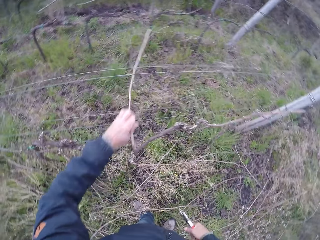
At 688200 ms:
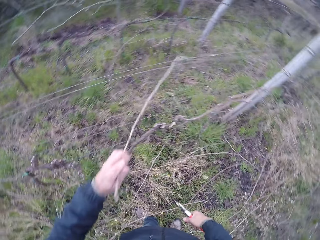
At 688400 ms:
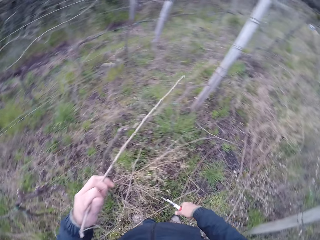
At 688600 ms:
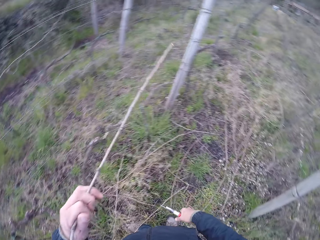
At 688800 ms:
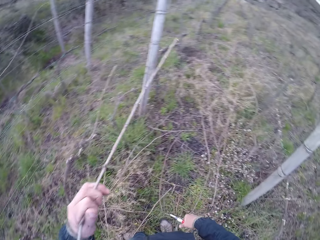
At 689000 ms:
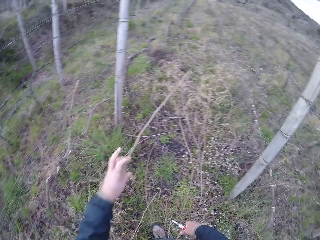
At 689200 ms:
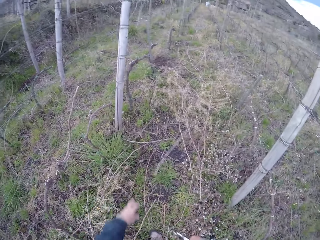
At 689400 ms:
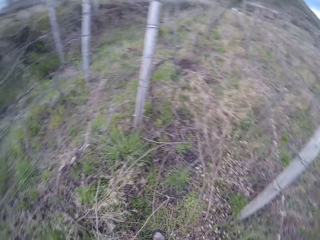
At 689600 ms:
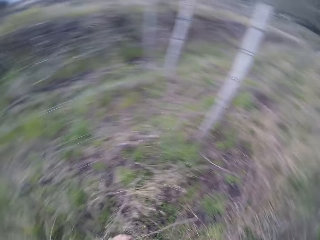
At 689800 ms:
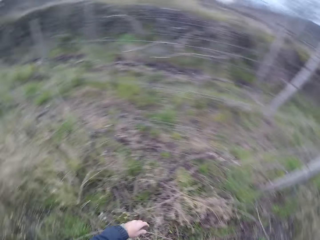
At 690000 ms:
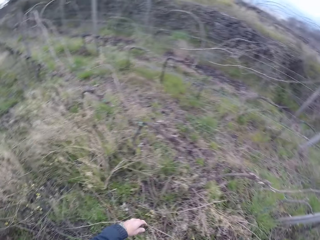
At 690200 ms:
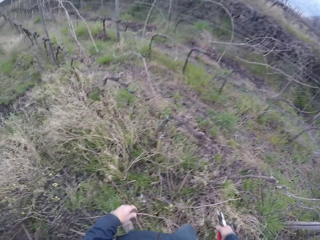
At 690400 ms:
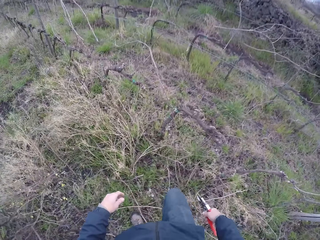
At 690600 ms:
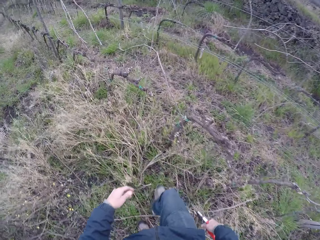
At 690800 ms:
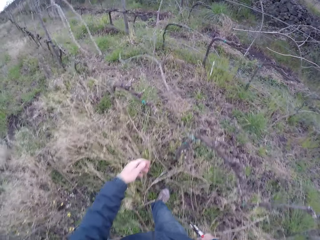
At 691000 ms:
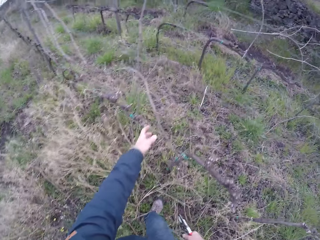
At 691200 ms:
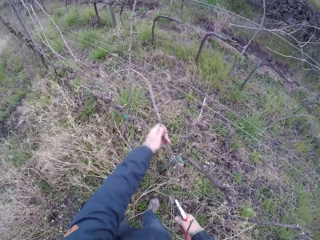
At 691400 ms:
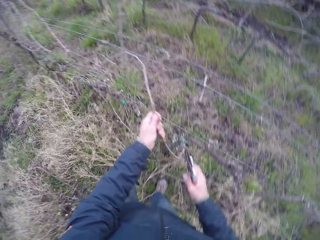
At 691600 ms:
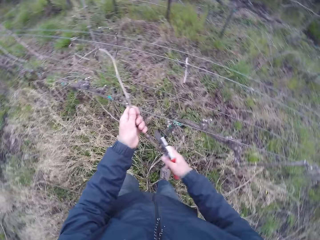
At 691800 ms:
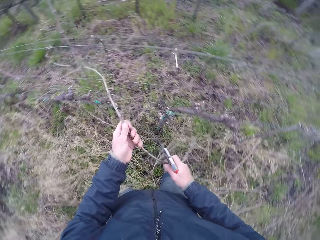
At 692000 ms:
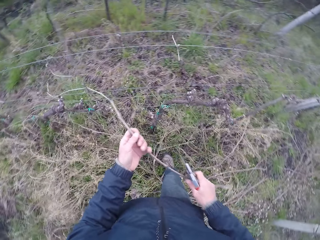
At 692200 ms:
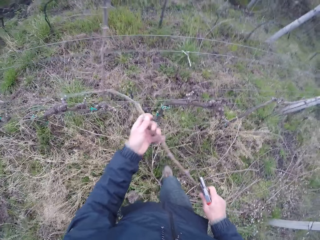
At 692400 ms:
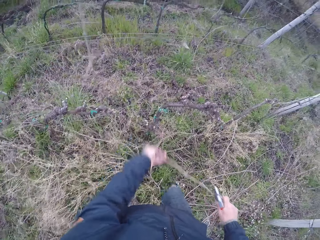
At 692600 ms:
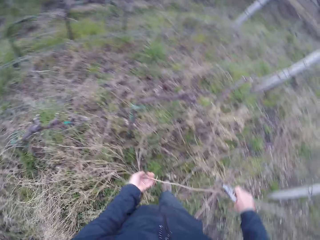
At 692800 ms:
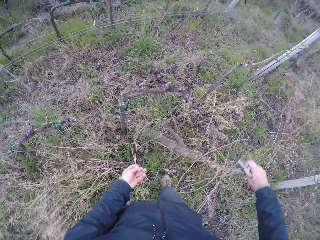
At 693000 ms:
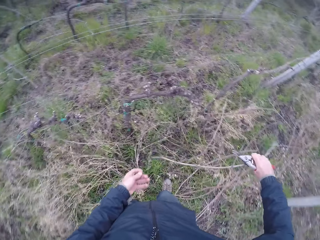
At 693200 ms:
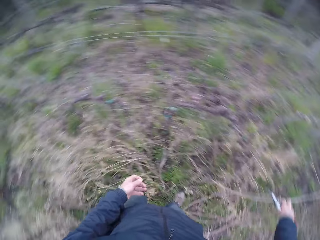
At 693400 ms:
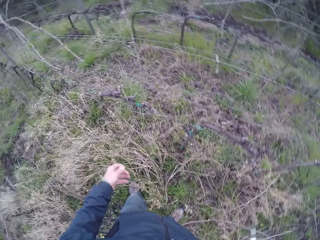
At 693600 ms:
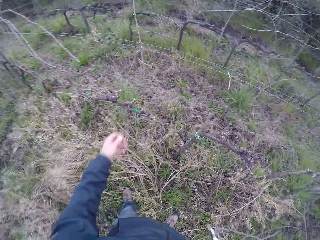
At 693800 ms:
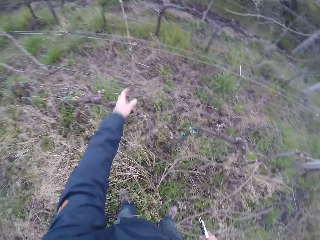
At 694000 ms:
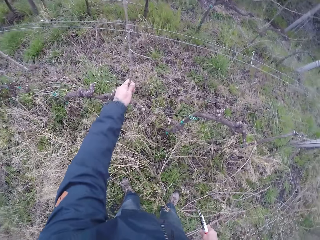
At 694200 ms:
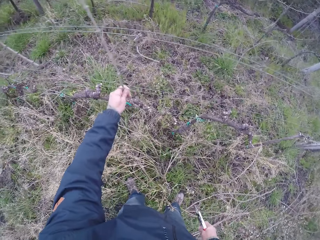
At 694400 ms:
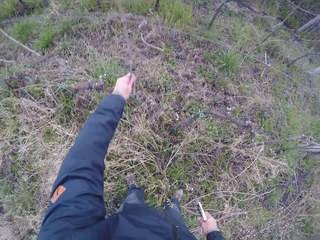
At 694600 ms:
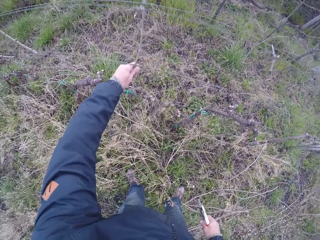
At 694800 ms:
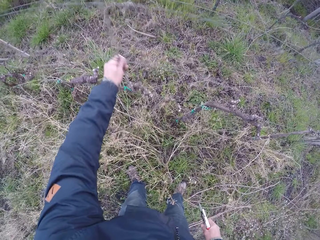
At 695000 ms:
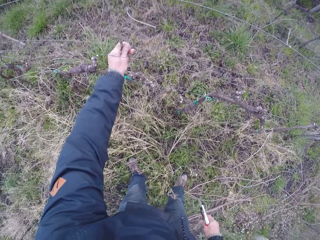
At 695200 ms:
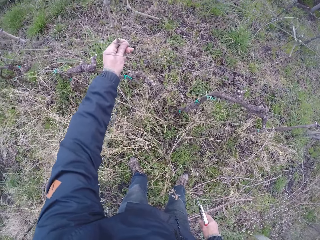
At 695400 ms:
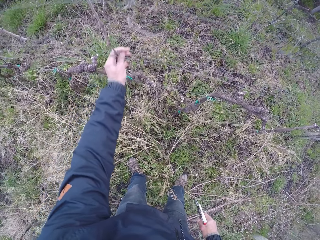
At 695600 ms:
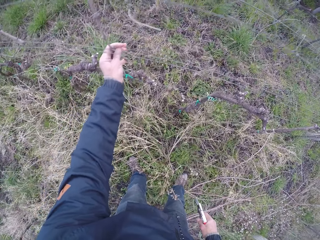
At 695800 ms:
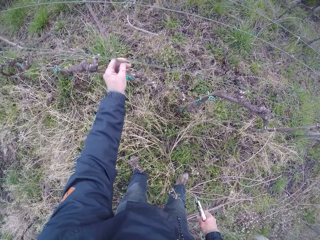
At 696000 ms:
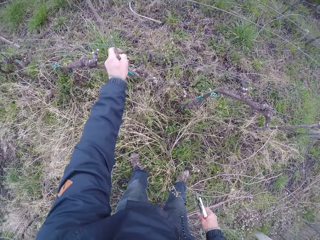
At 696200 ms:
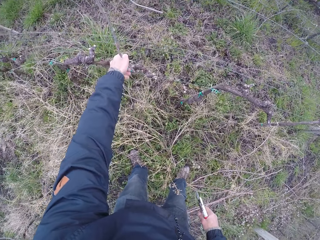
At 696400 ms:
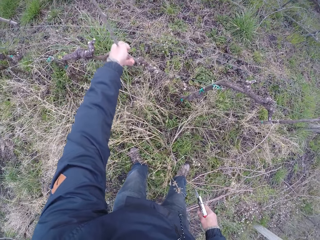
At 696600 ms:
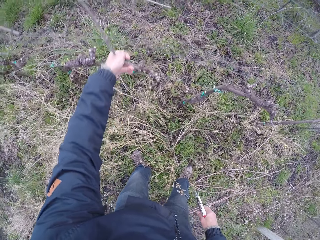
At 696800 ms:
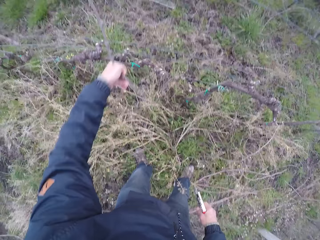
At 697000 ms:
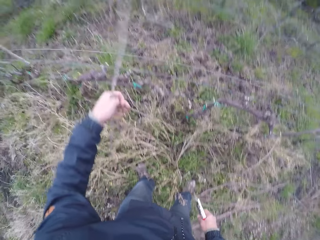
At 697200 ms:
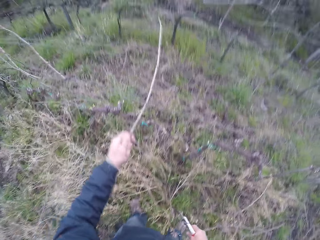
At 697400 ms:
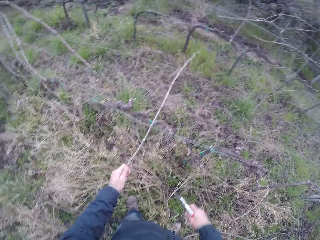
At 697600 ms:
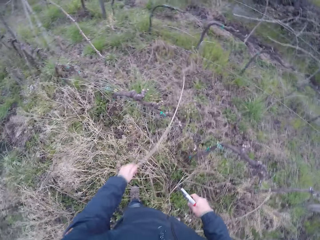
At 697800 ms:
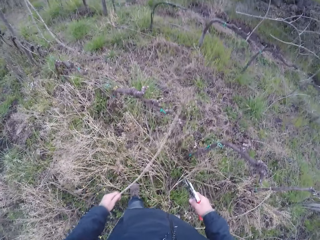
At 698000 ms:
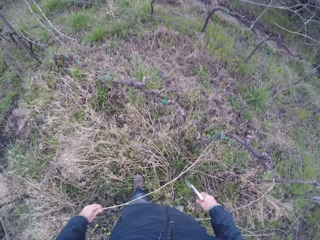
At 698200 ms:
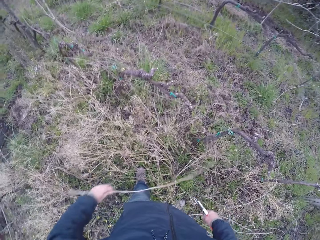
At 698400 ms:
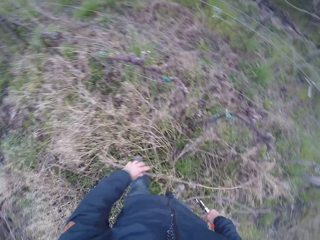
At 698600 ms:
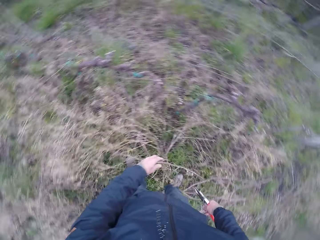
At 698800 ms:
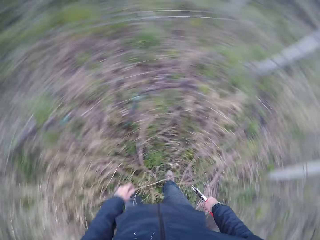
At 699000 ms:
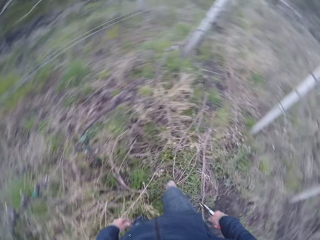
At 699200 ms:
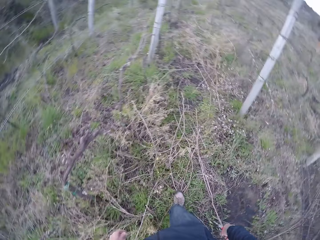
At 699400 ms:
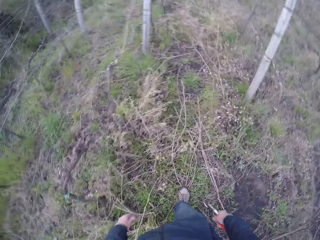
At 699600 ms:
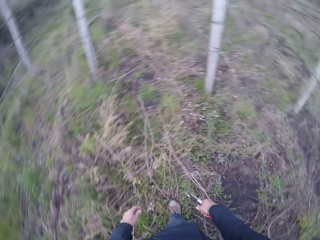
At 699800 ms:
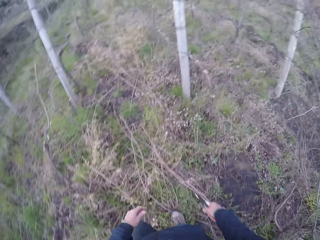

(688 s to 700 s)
The camera wearer pulls the stick from the fence. She drops the twig on the ground with her left hand. She walks along the fence, grabs a twig with her left hand, and pulls the stick from the fence. She grabs the twig with both hands and pulls the stick from the fence with both hands. She drops the twig on the ground with her right hand. She grabs a twig with her left hand and pulls the stick from the fence. She drops the twig on the ground with her left hand.

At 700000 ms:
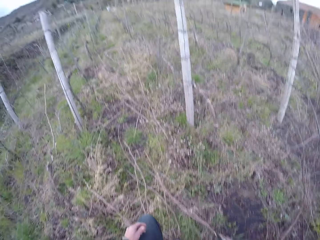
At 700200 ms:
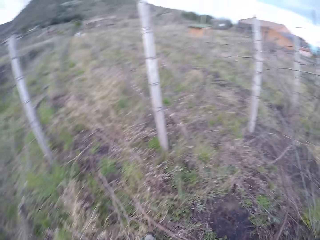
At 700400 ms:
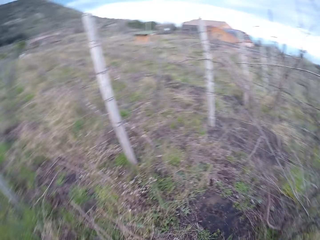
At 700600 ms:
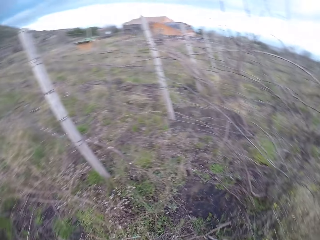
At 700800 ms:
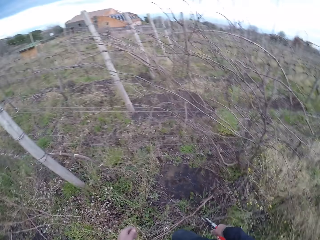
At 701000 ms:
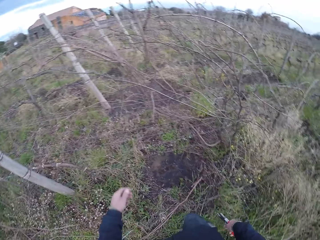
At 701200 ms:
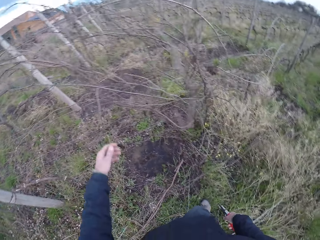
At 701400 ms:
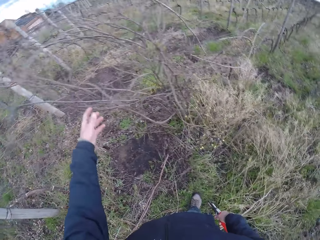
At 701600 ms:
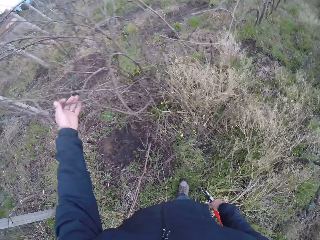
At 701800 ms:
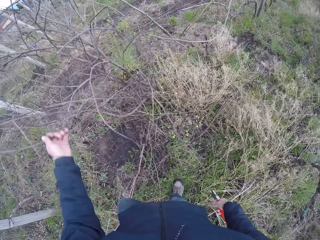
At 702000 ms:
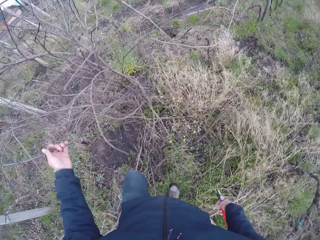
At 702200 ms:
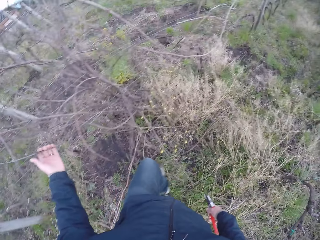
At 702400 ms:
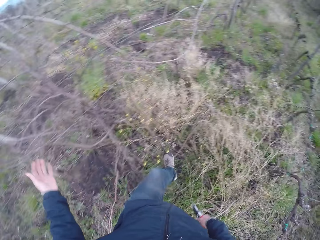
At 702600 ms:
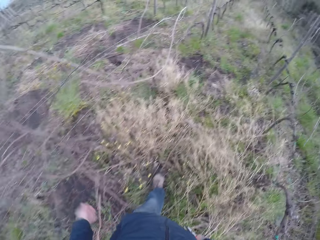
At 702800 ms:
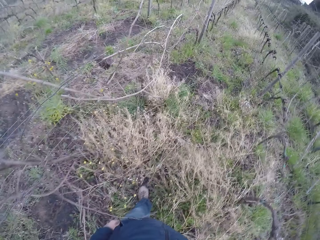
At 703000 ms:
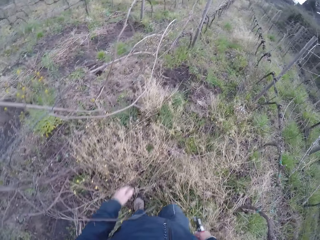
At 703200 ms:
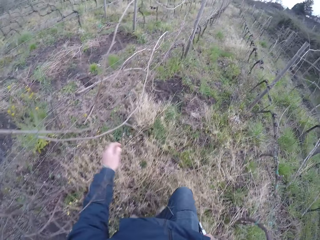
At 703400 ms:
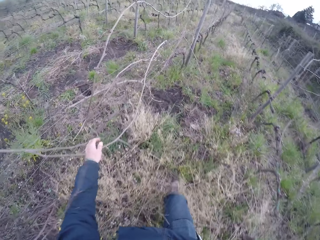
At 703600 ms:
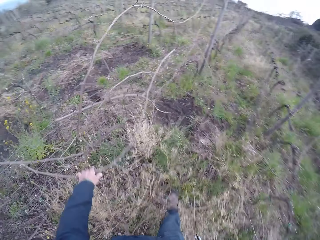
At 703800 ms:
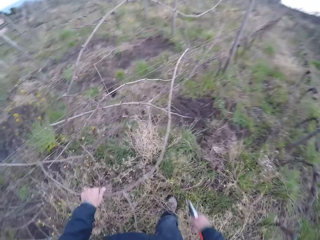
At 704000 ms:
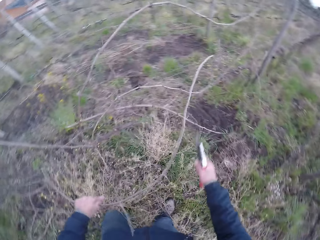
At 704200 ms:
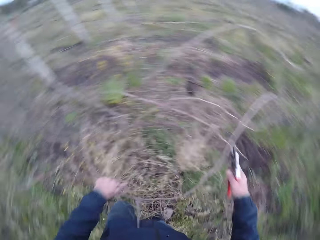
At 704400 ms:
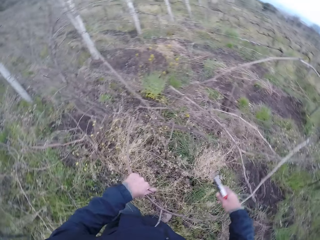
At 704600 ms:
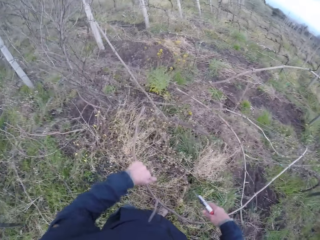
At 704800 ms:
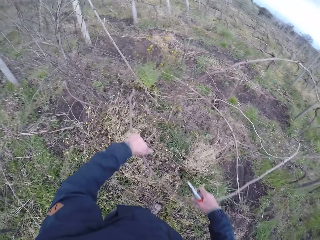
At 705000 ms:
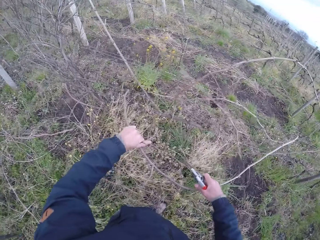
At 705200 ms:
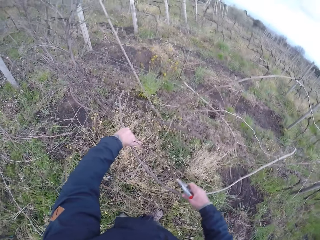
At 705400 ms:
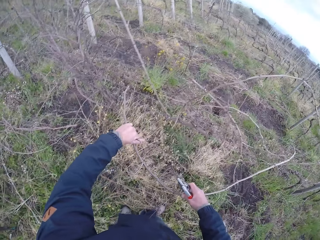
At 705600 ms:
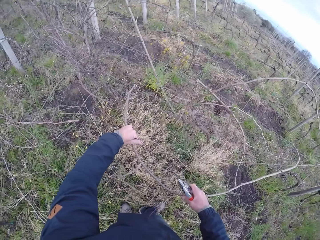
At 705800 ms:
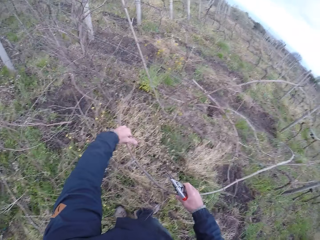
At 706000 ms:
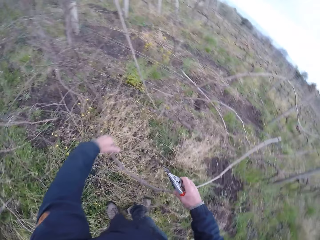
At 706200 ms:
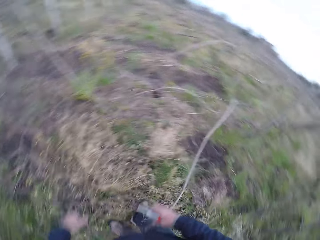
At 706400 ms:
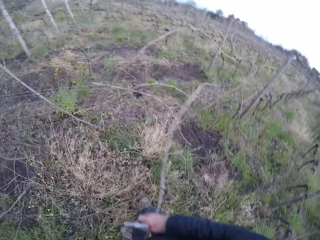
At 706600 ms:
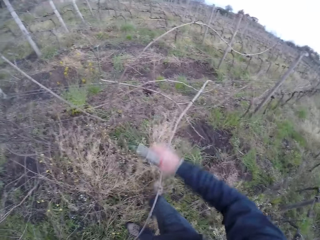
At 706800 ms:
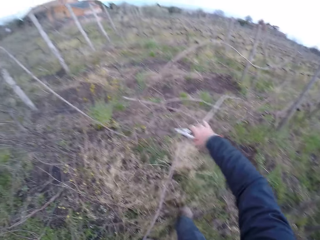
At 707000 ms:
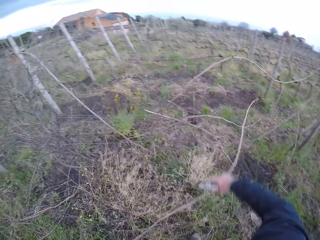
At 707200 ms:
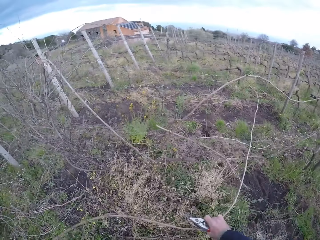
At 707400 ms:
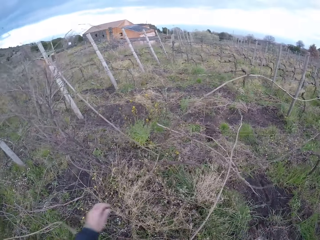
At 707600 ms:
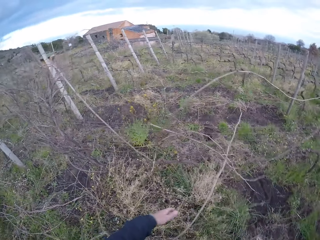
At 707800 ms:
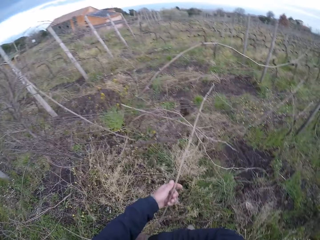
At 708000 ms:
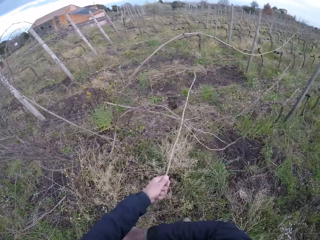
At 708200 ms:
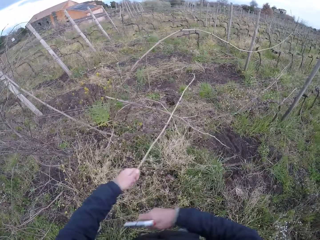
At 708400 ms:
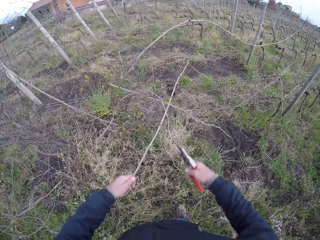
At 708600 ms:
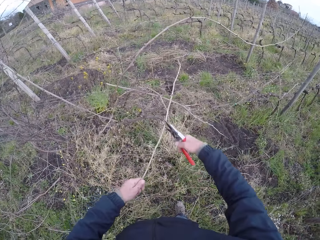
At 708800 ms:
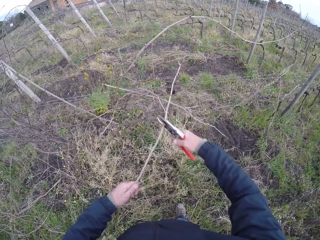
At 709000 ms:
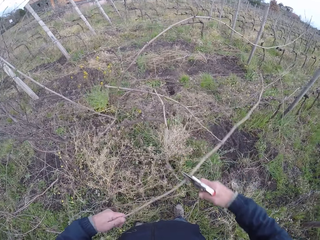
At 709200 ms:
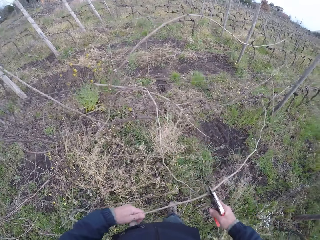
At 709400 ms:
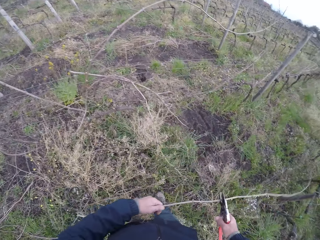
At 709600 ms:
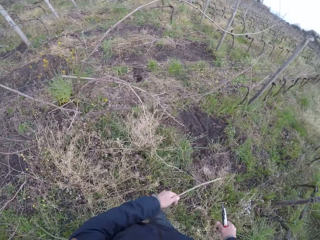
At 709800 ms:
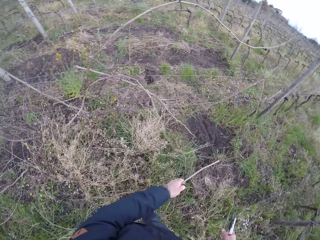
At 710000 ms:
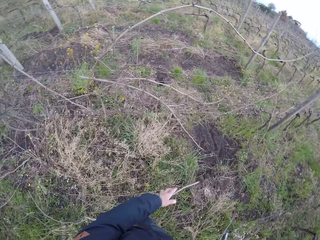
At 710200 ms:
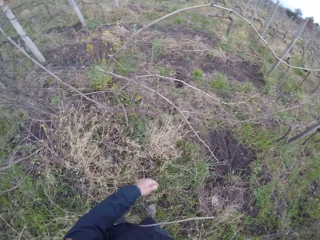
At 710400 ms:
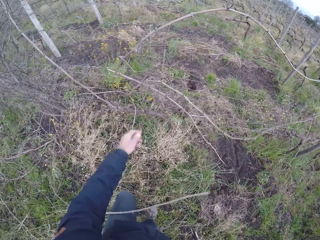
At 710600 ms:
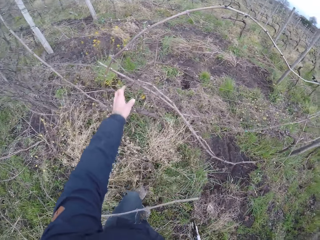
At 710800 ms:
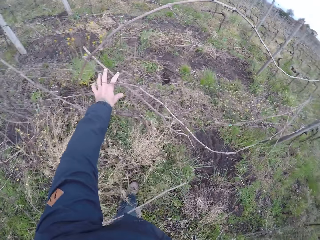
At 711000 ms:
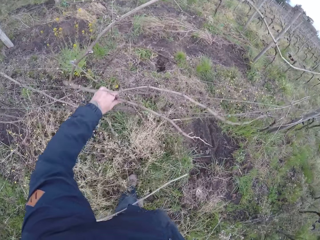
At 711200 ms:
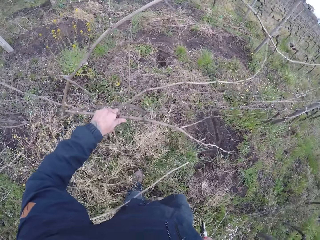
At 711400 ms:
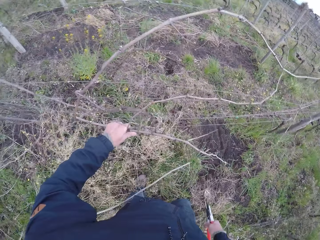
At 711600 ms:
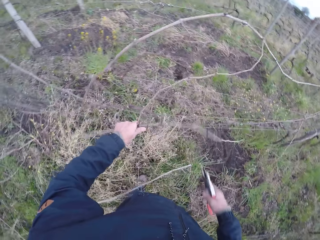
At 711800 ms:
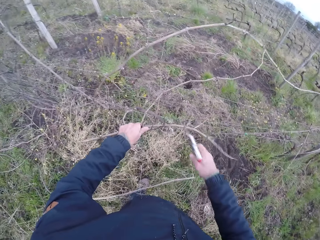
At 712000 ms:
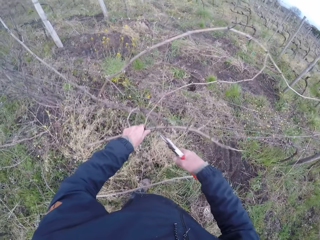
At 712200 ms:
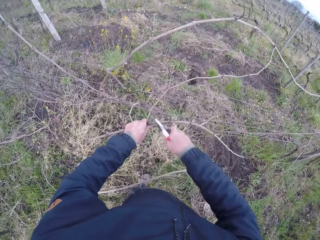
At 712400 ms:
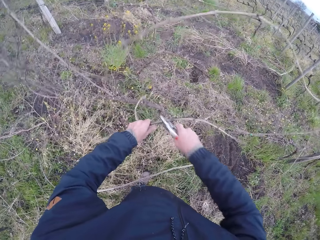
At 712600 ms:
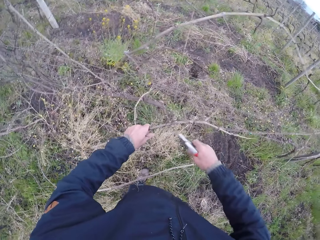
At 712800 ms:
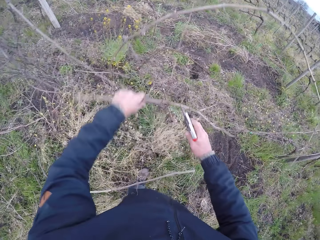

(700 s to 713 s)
The camera wearer walks along the fence. She grabs a twig with her left hand. She walks along the fence and pulls her hand off the stick. She walks along the fence and grabs a twig with her left hand. She pulls the stick from the fence and grabs the twig with both hands. She snips the twig with the secateurs or pruning shears in her right hand. She drops the twig on the ground with her left hand. She grabs a twig with her left hand and pulls the stick from the fence. She snips the twig with the secateurs in her right hand.
